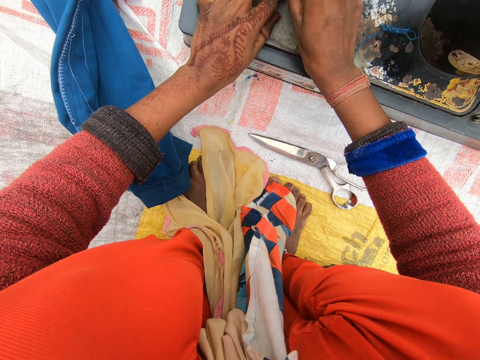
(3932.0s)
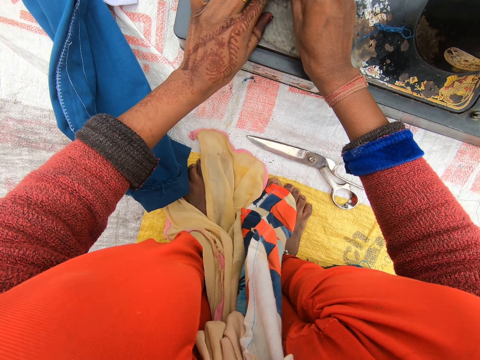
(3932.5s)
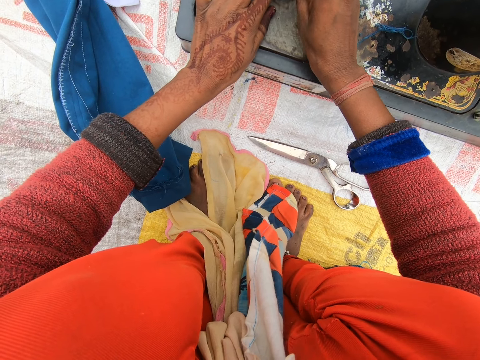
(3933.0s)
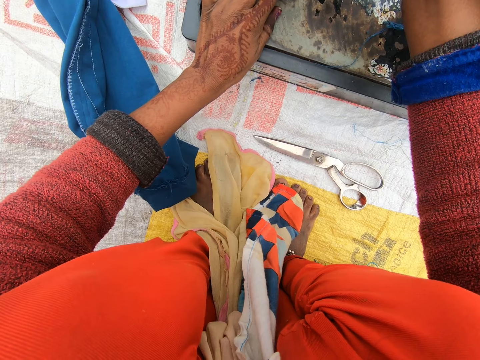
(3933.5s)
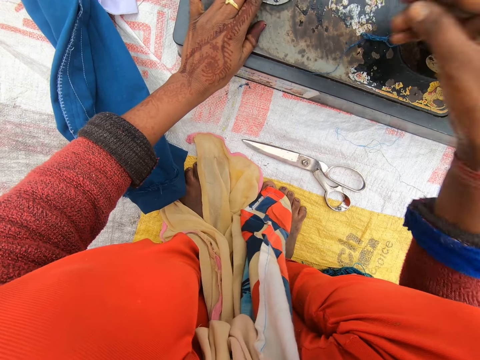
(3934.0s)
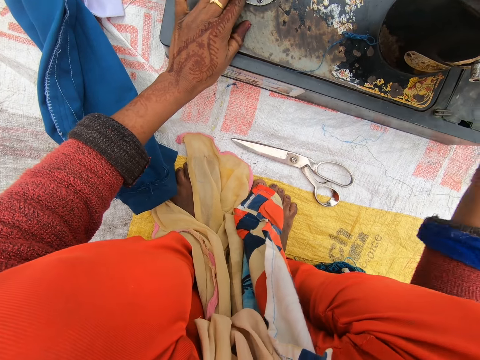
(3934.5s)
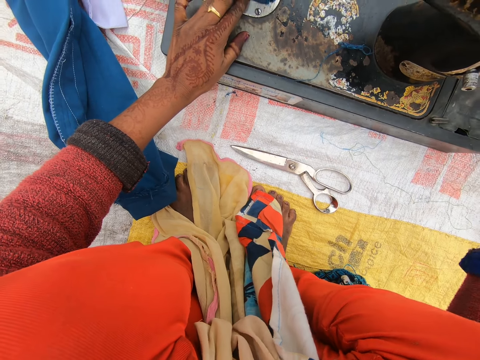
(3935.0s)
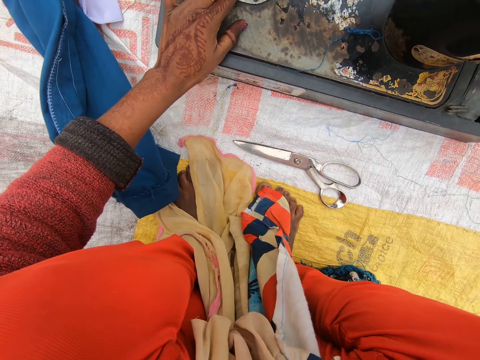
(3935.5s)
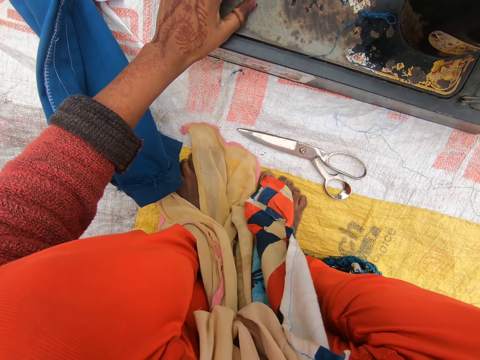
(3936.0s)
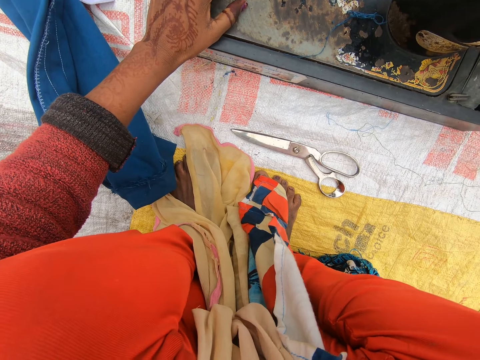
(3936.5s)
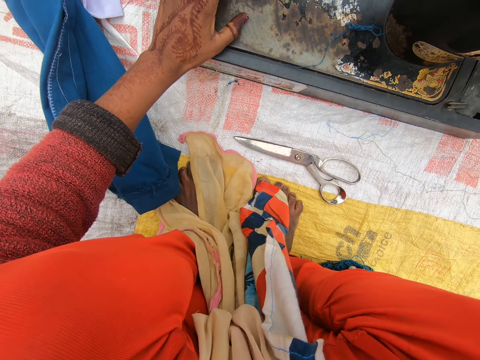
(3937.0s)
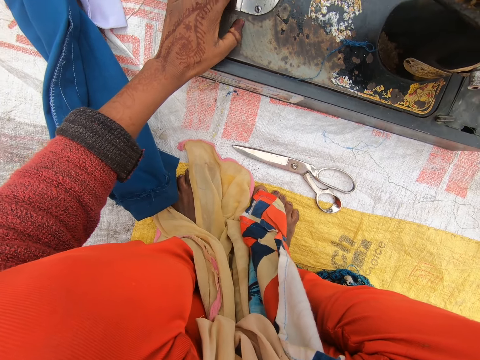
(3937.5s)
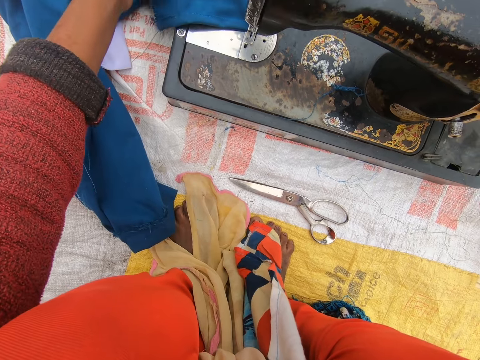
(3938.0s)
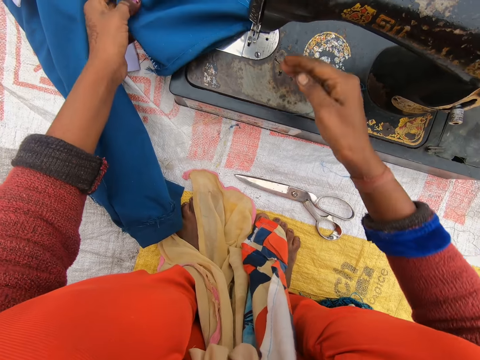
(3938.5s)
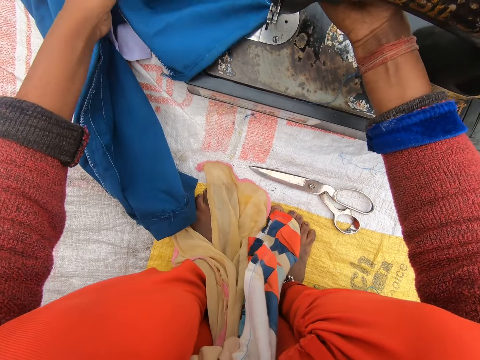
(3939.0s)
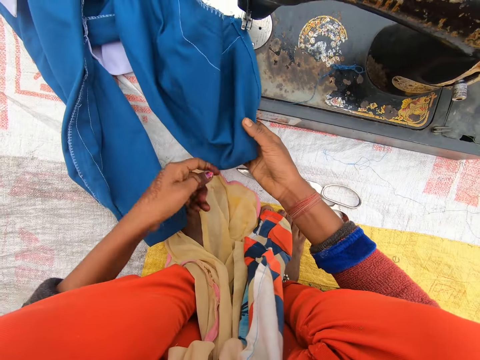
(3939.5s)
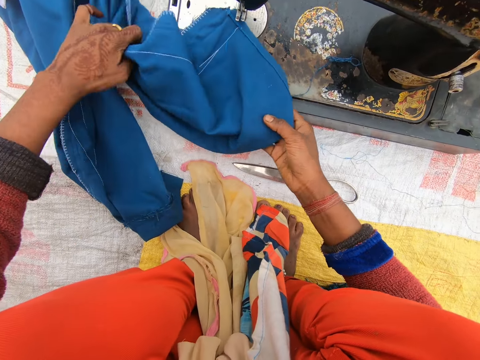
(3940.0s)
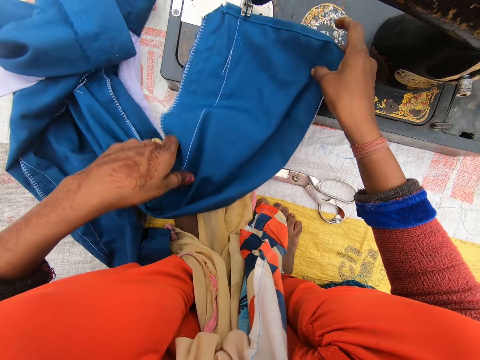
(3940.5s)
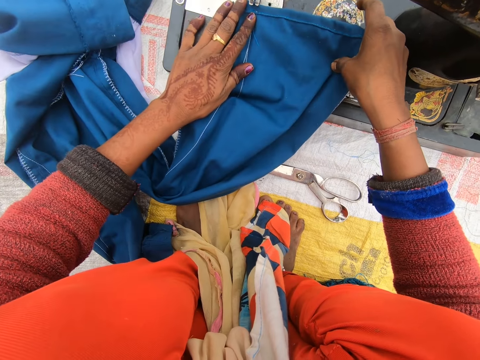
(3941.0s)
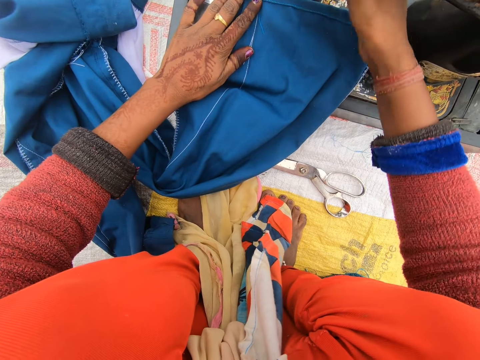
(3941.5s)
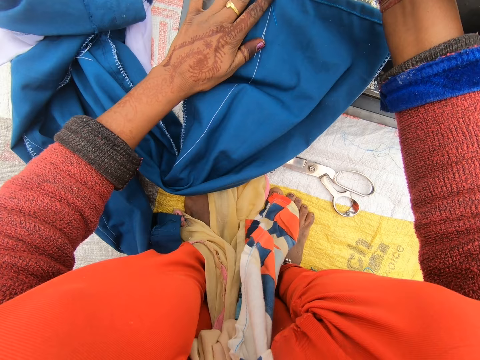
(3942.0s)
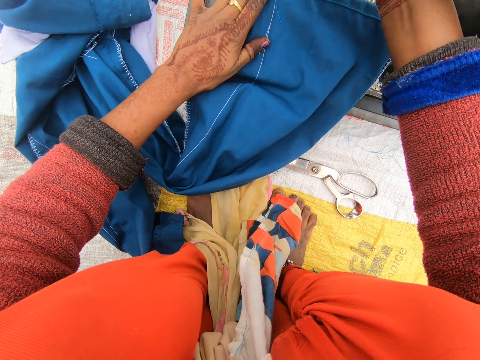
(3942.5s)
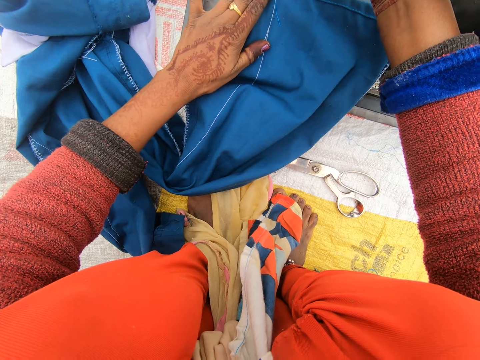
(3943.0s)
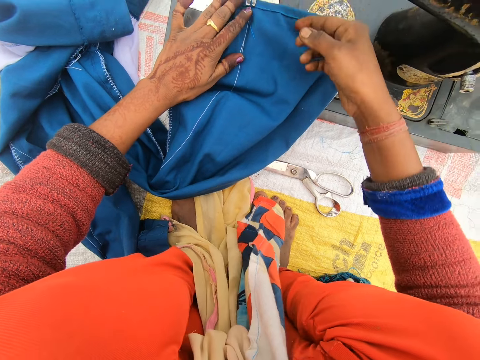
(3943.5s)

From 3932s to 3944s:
The camera wearer presses the lever presser. They rotate the hand wheel, sew the cloth, and align the cloth on the sewing machine. They pull up the needle clamp and press the lever presser. They push down the needle clamp and adjust the lever presser.

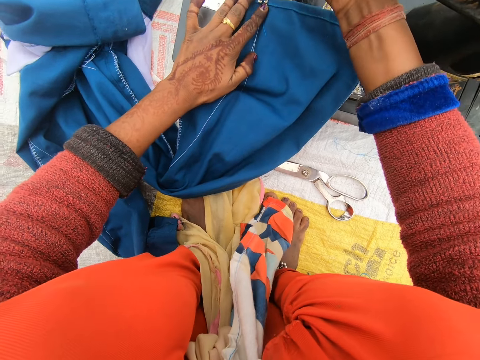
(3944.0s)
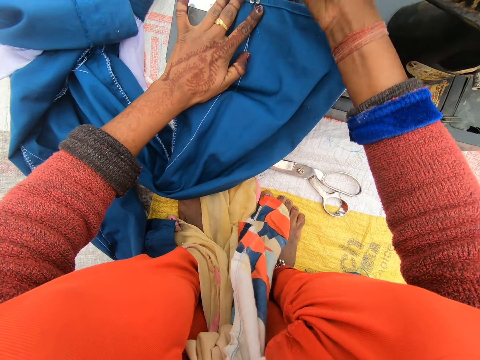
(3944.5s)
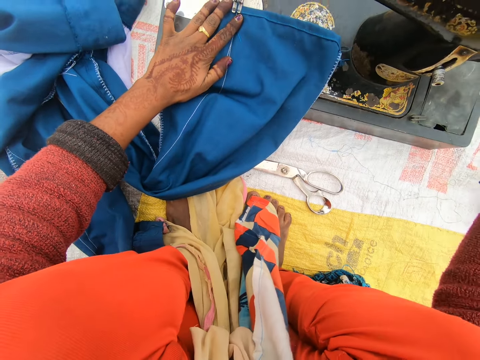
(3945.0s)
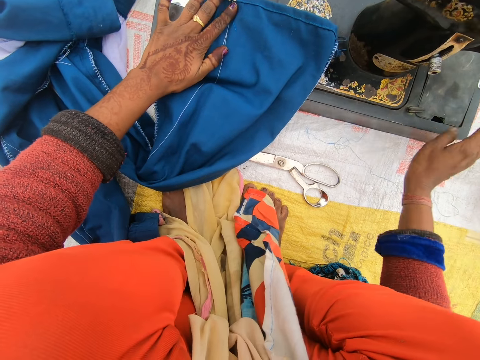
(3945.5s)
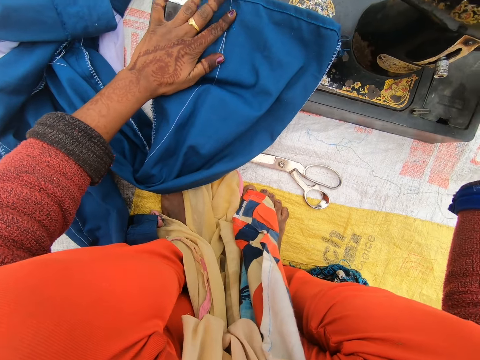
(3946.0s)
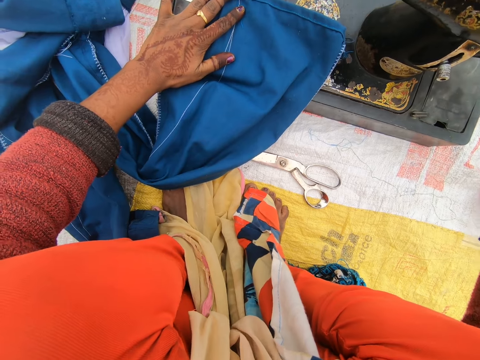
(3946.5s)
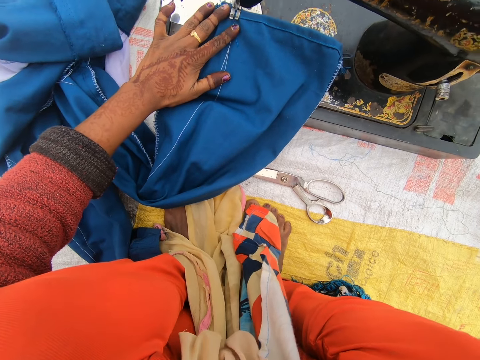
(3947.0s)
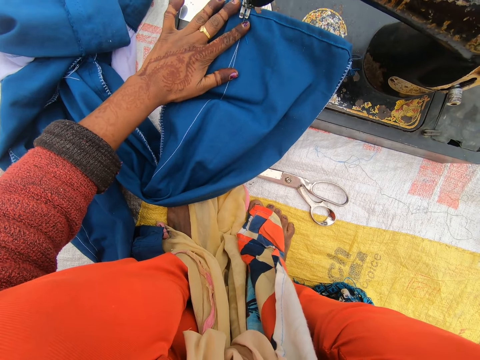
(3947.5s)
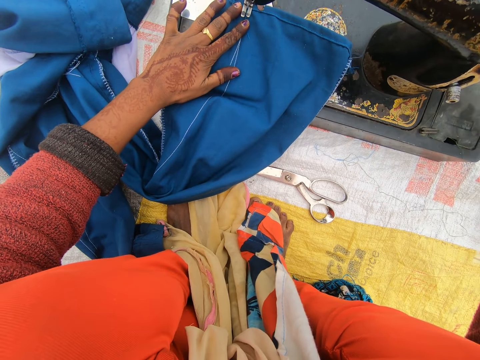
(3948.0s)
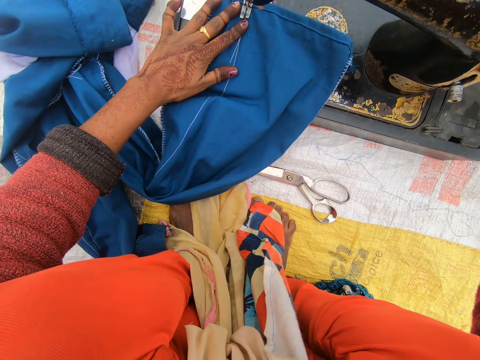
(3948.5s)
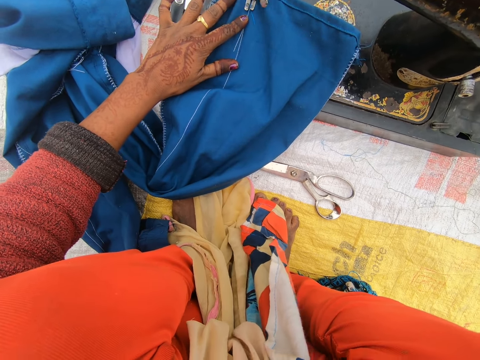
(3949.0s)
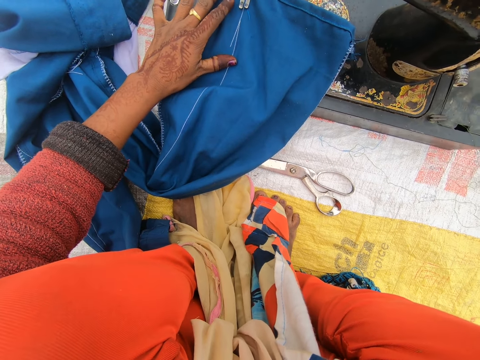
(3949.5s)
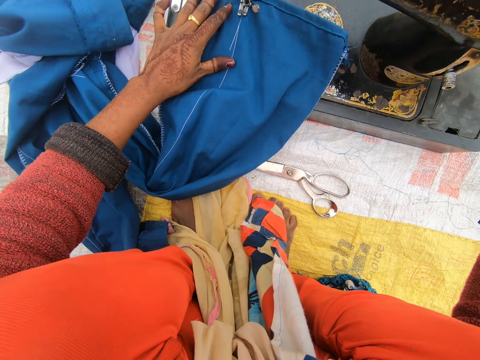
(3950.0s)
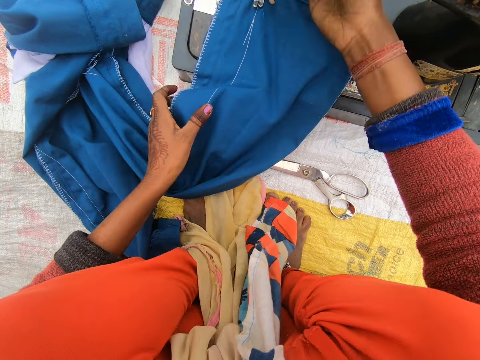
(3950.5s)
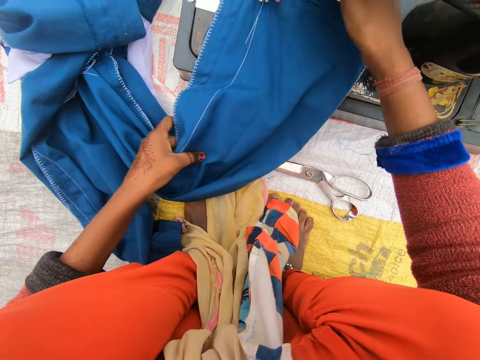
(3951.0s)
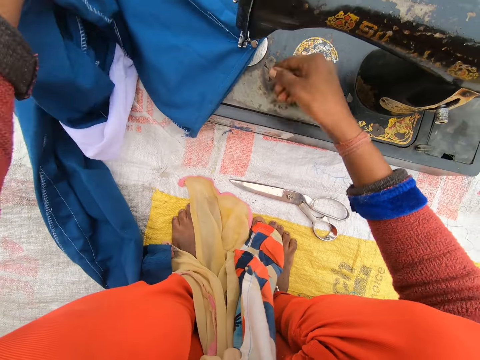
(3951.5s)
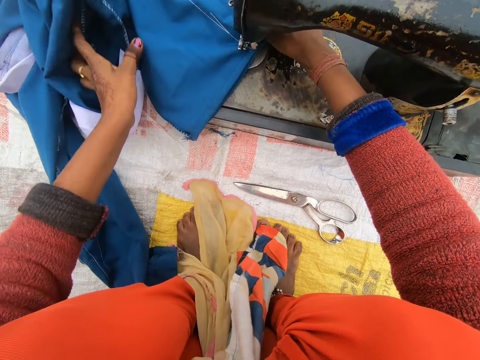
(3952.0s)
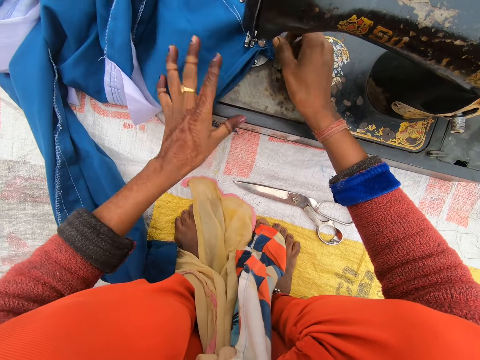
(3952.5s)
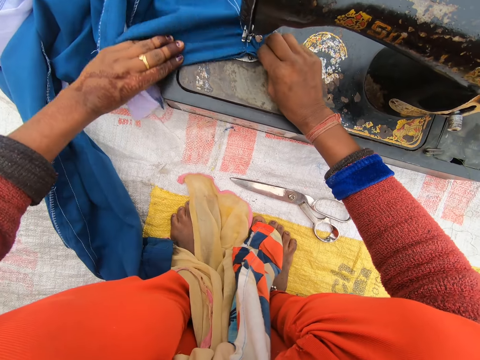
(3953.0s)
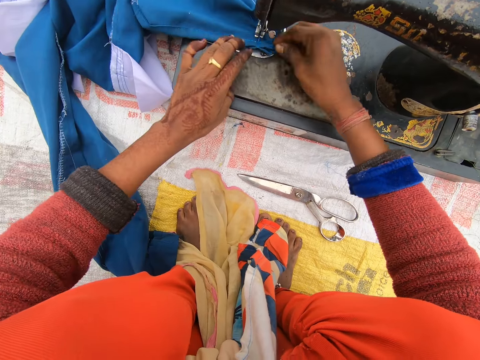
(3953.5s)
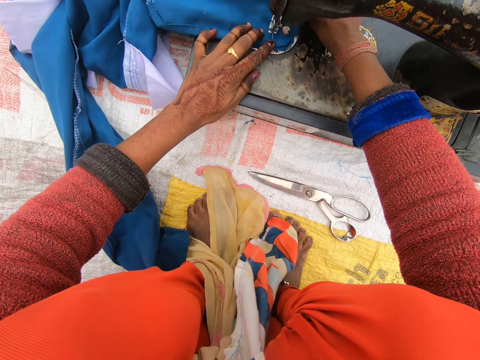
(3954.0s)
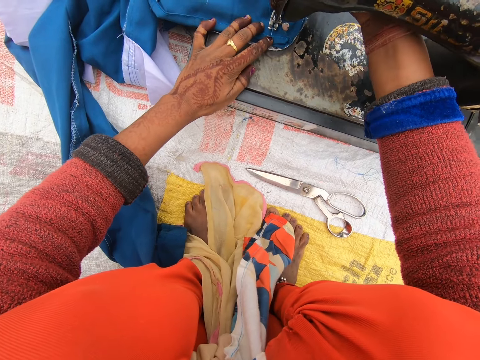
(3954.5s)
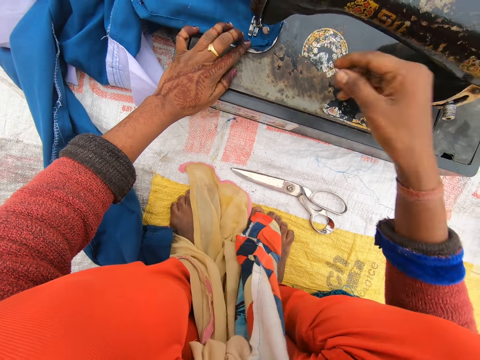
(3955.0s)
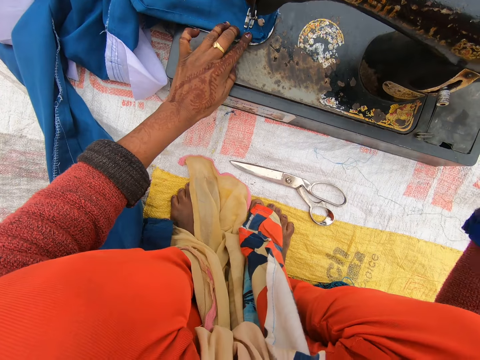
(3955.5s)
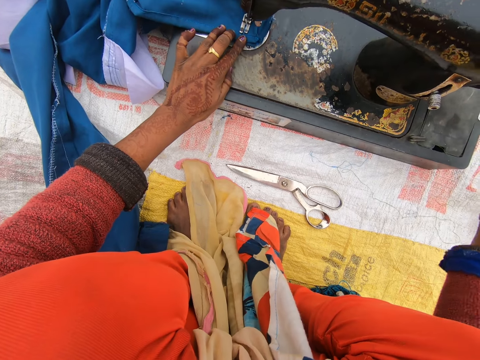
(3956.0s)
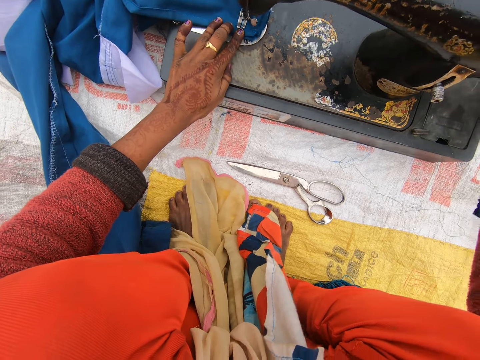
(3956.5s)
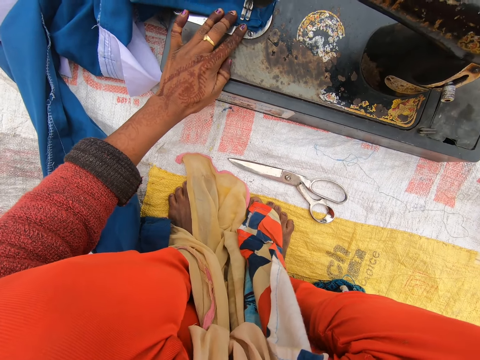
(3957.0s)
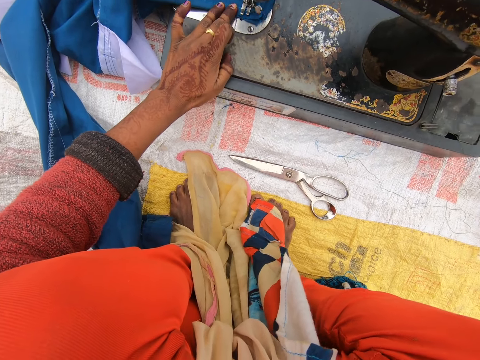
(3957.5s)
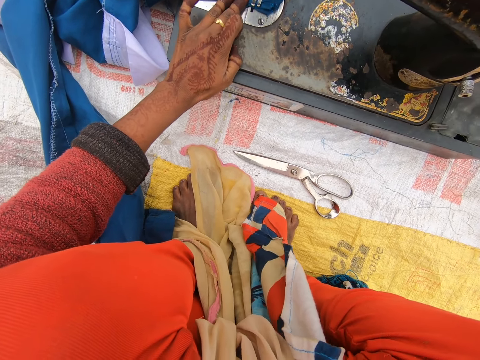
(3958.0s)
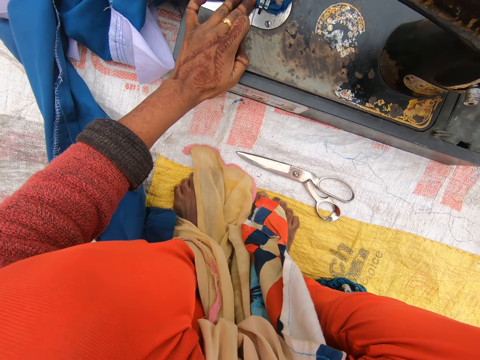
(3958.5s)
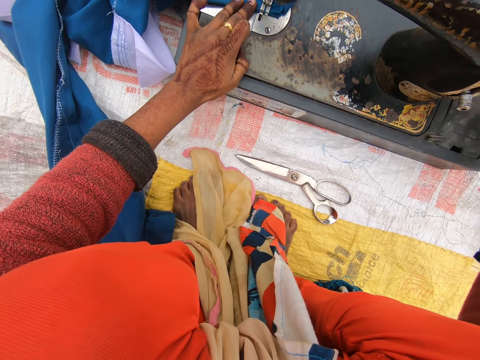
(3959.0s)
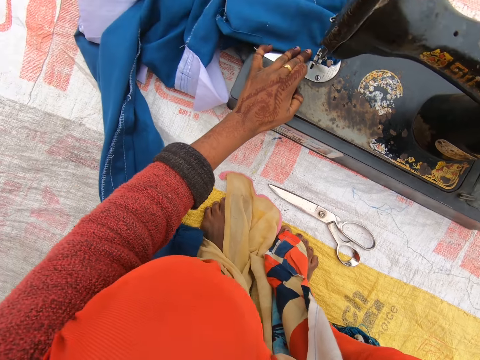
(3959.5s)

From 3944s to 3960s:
The camera wearer rotates the hand wheel and sews the cloth. They press the lever presser and pull up the needle clamp. They take the cloth and align the cloth on the sewing machine. They press the lever presser, rotate the handwheel, and sew the cloth.
